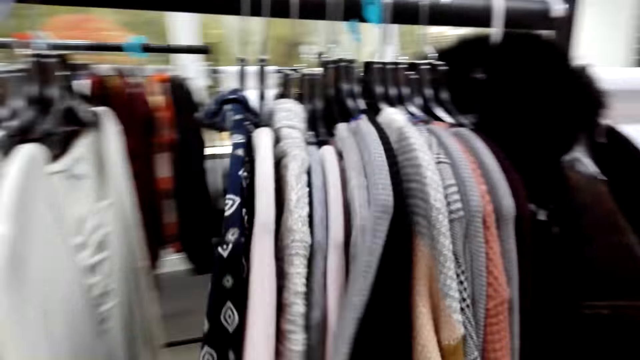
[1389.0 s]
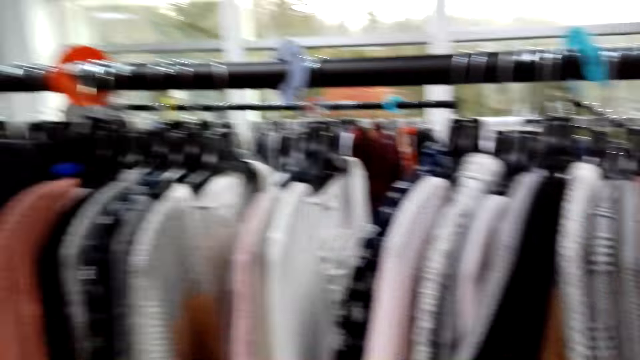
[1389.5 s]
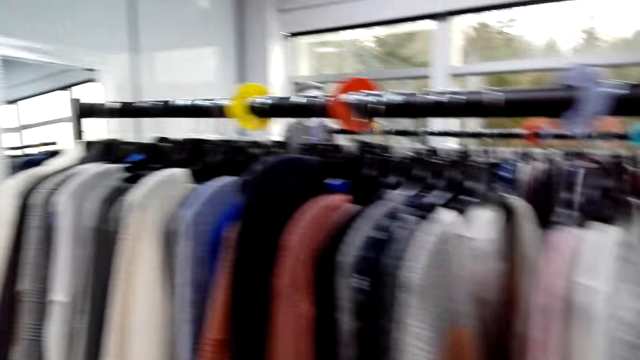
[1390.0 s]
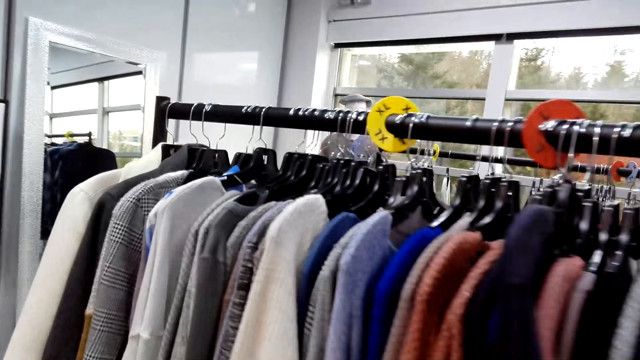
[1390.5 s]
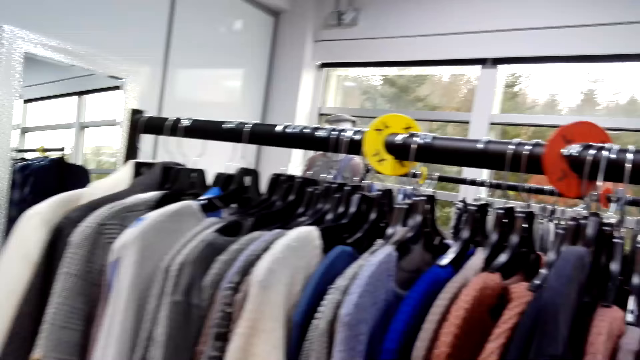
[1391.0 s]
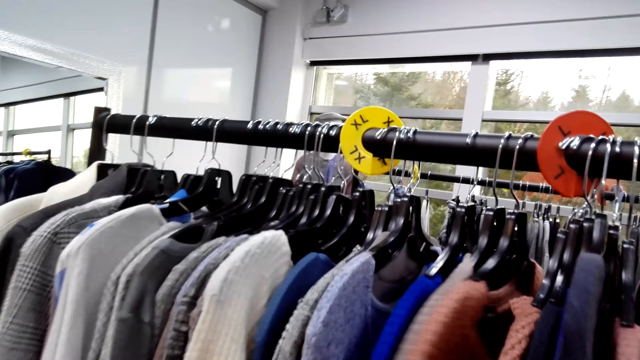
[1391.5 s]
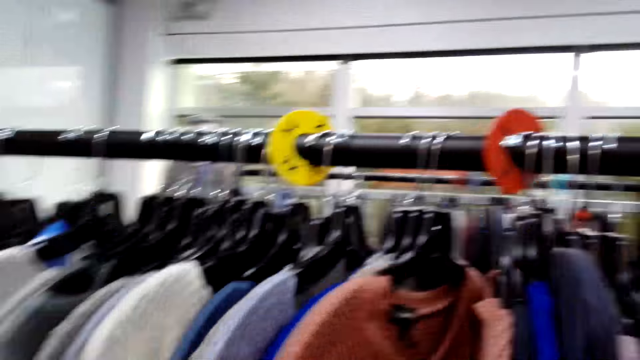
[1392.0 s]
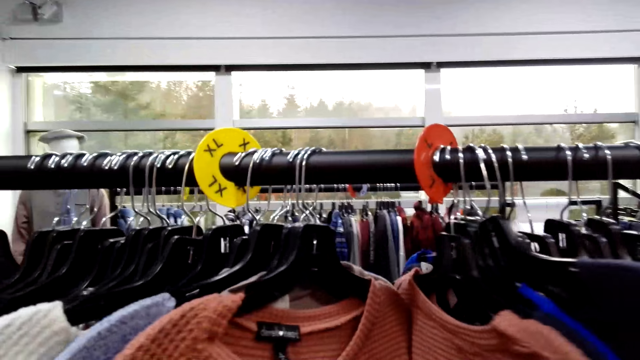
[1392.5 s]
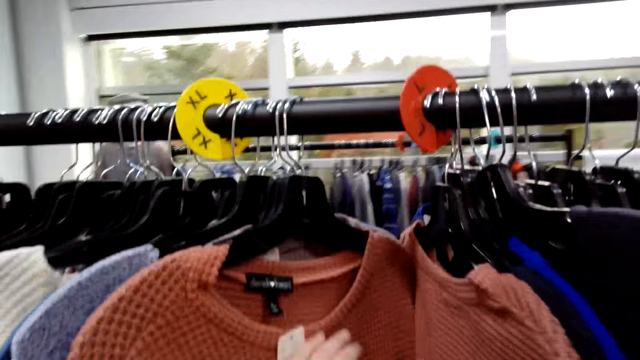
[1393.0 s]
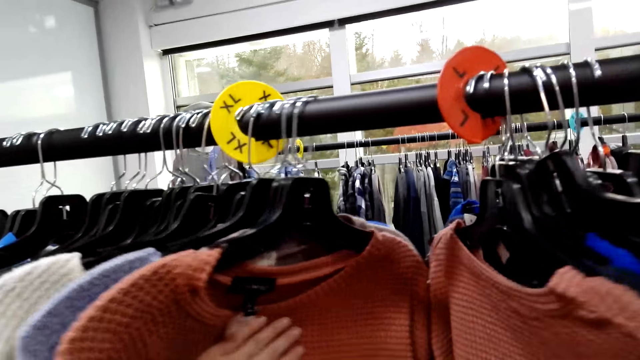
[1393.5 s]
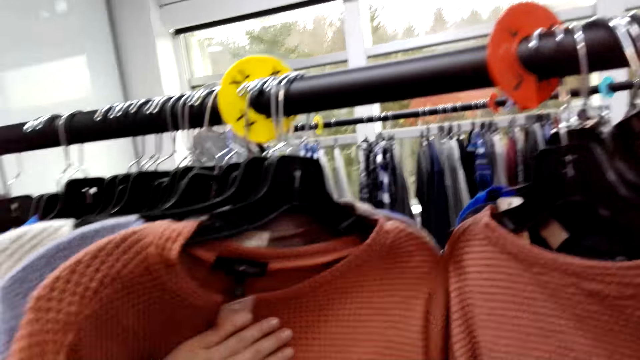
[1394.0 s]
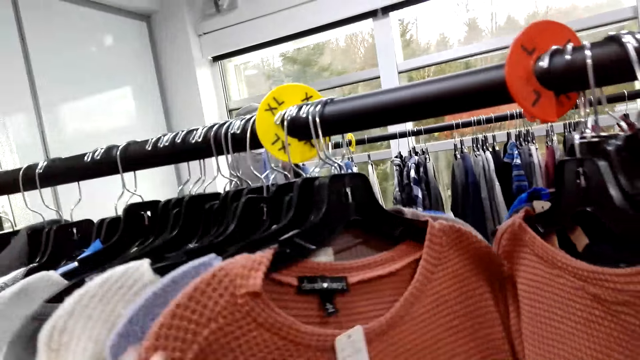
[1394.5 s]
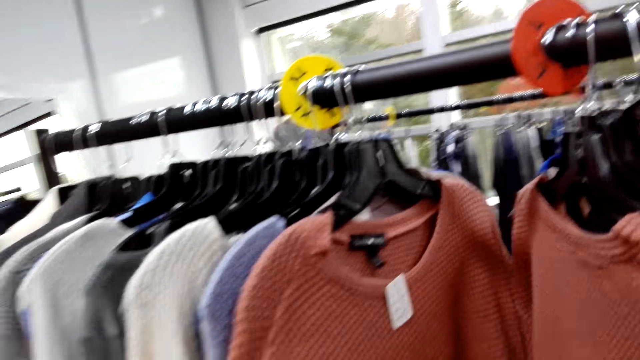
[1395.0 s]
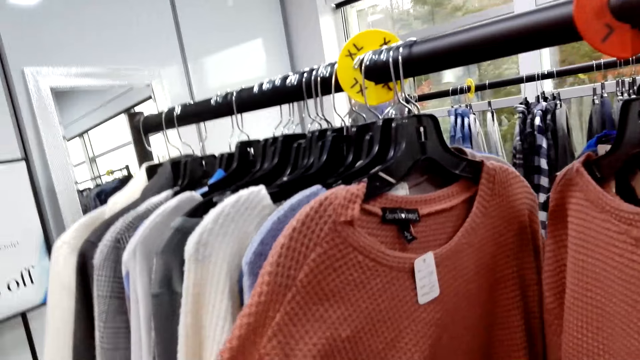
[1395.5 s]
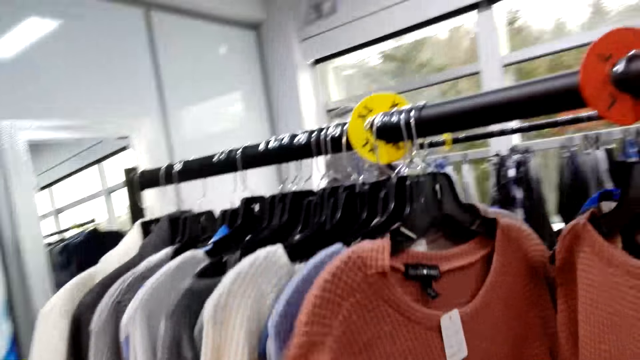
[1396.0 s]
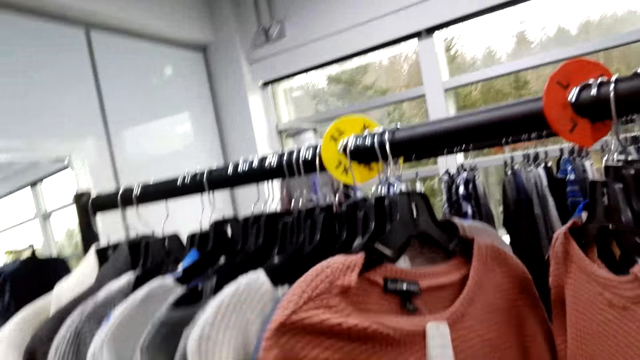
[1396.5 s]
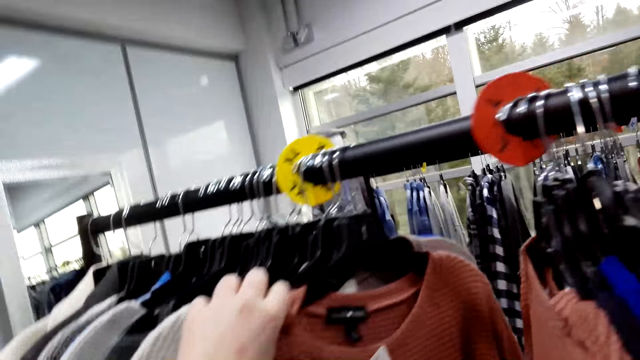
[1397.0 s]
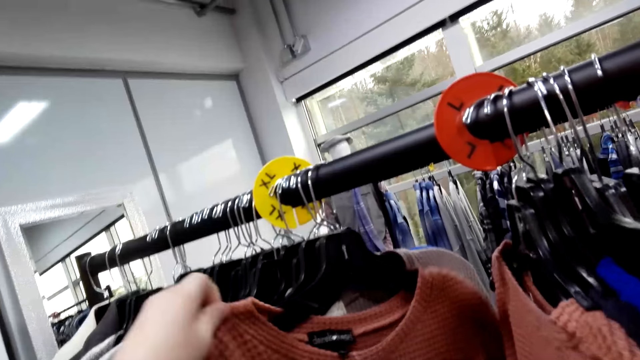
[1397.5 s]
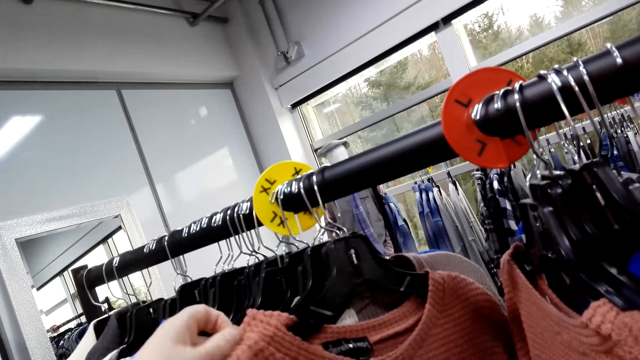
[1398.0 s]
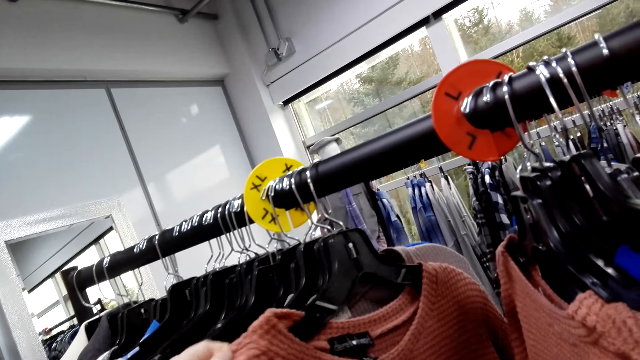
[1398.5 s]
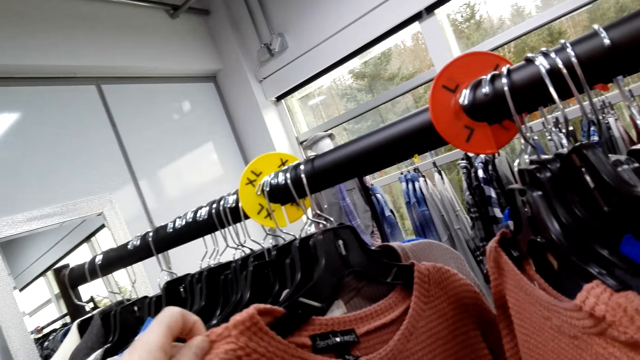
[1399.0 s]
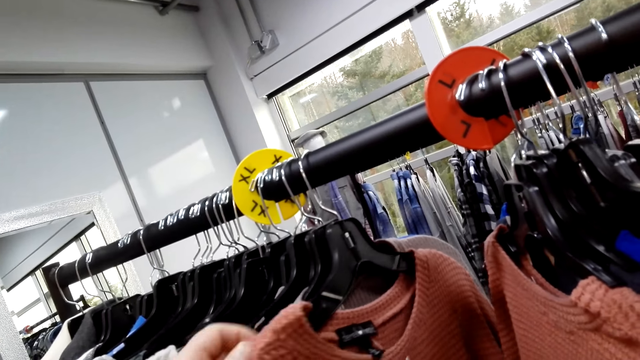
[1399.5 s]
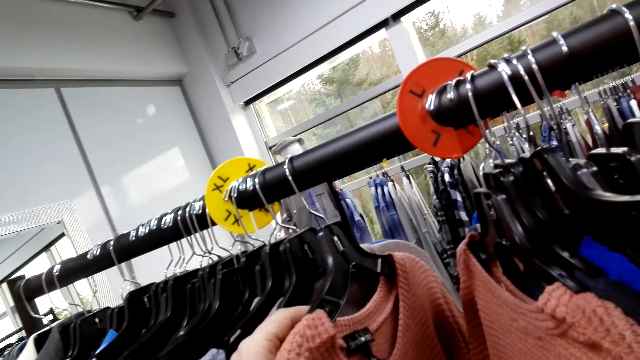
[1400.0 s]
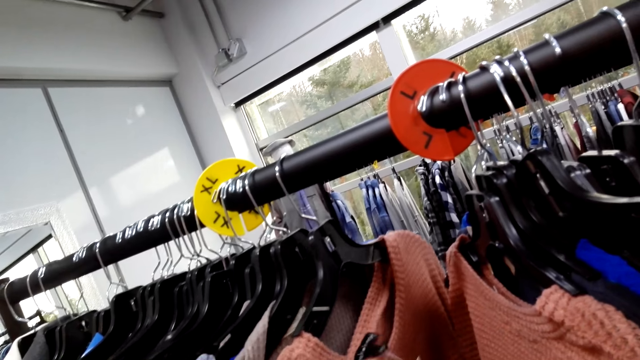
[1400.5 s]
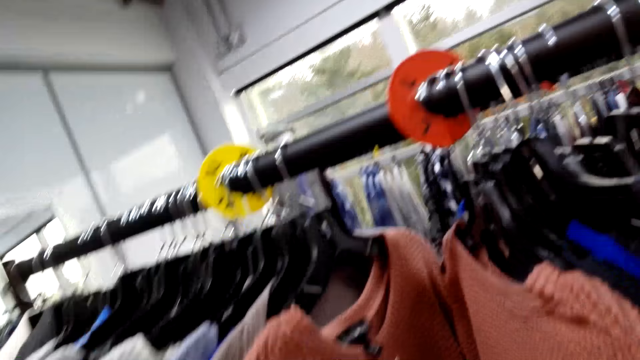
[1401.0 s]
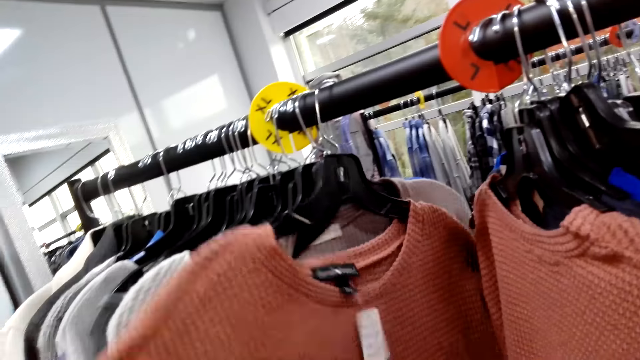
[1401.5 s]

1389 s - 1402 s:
The camera wearer looks through the clothes in the clothing line. They touch the clothes. They look around. They inspect hanged clothes. They touch a top. They pull a sweater.

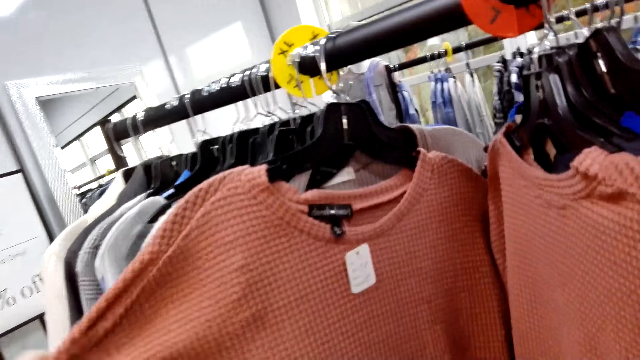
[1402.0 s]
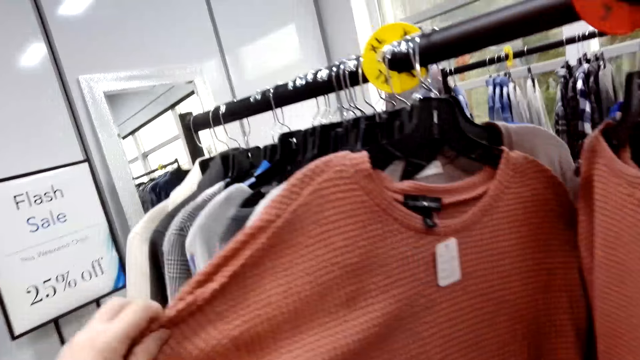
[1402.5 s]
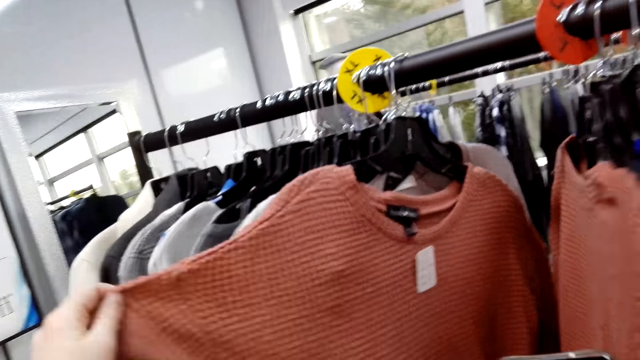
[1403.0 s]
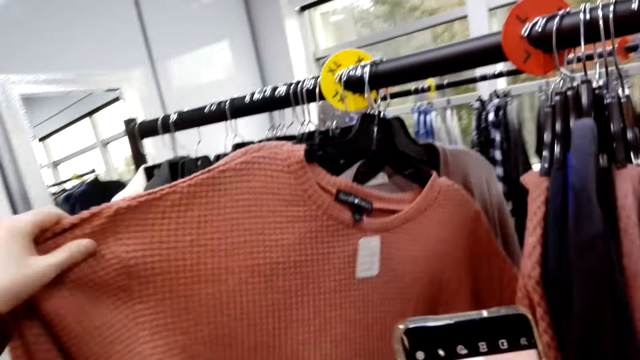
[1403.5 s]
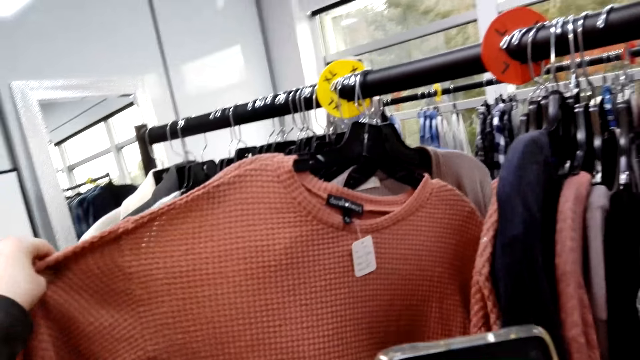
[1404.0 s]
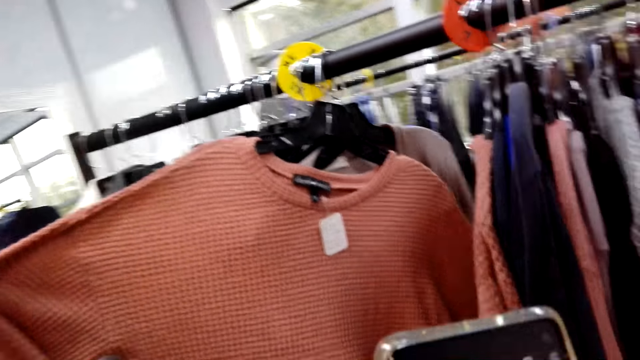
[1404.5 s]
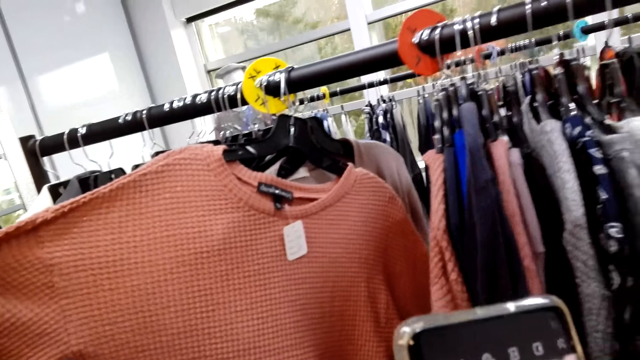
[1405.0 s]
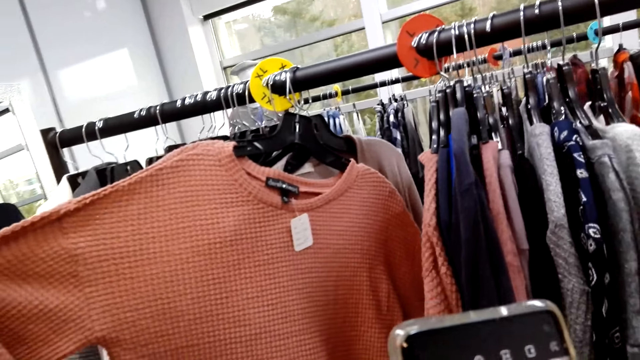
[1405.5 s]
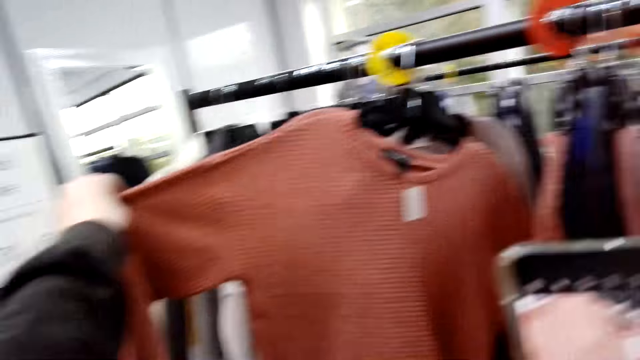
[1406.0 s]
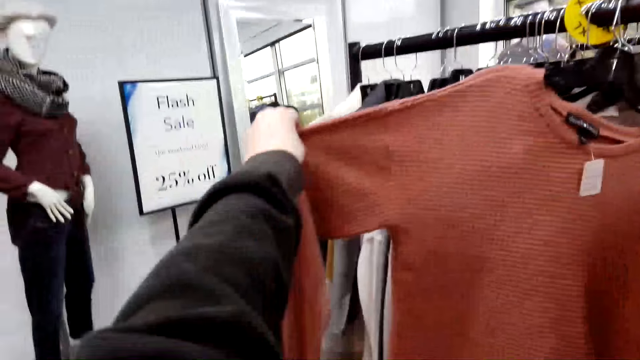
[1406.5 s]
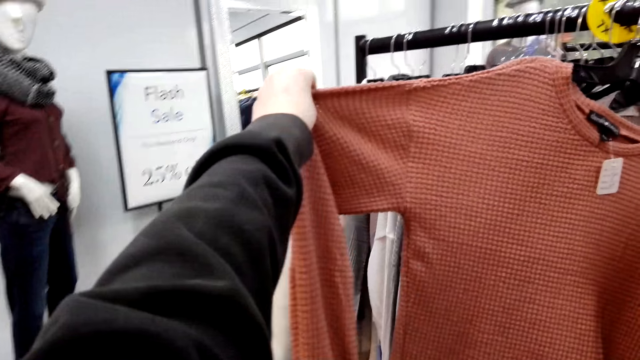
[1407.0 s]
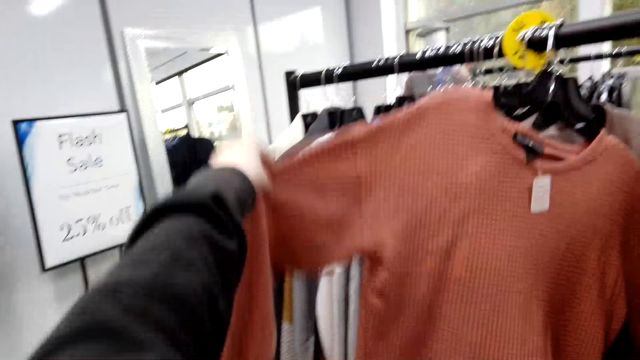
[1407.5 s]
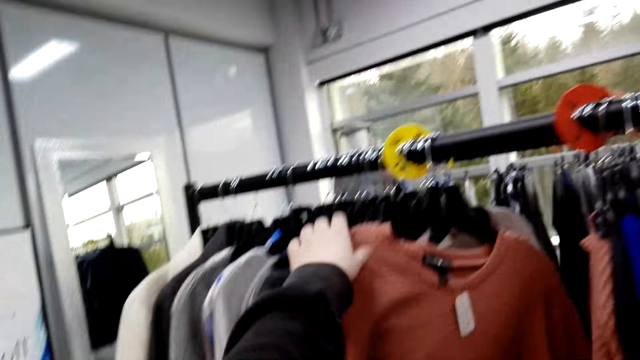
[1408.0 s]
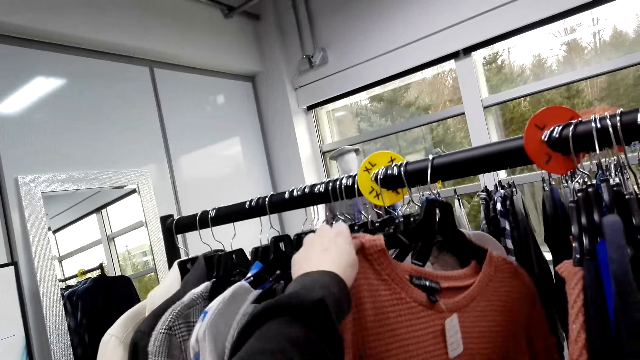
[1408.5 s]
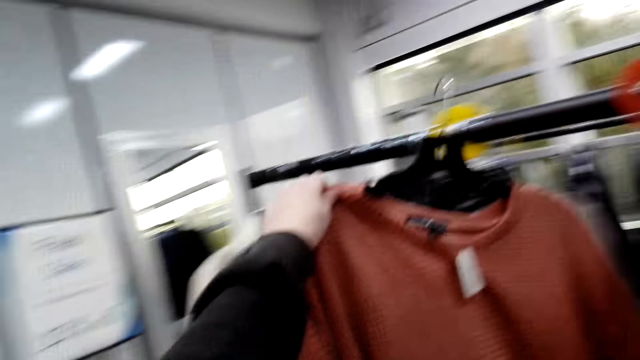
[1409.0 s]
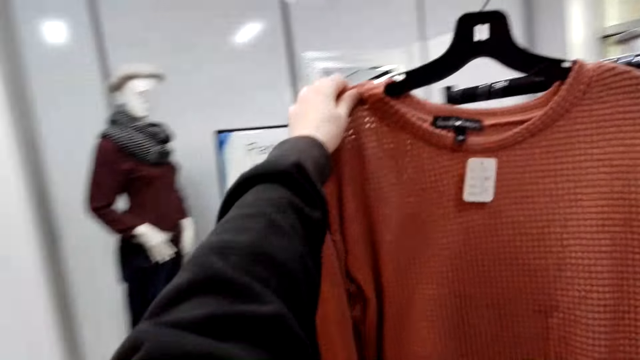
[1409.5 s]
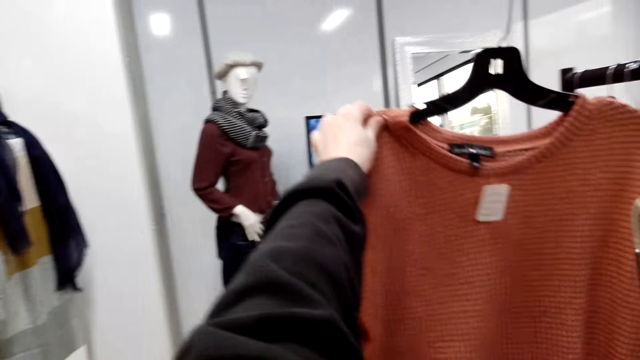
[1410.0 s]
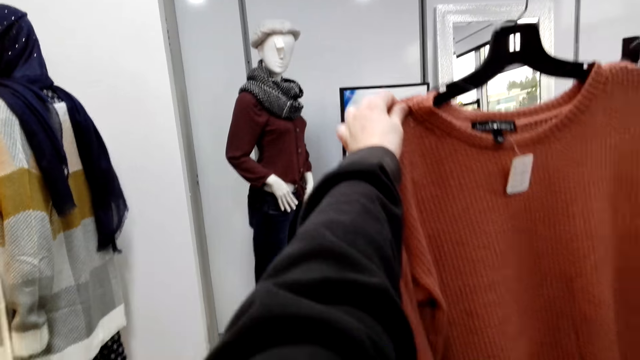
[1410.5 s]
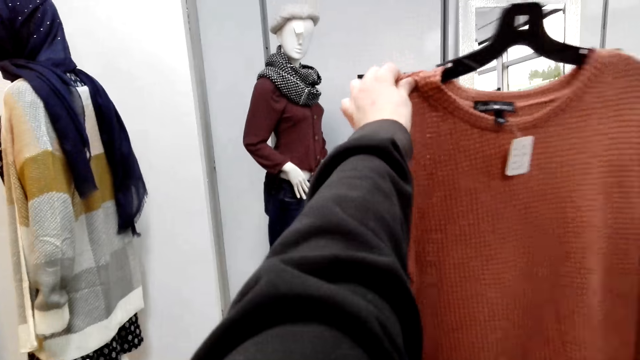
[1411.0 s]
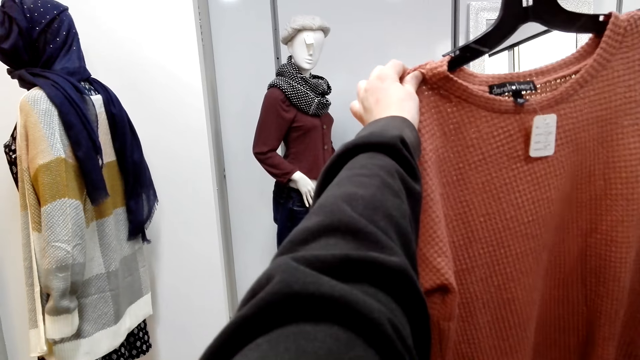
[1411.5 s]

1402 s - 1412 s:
The camera wearer uses her phone. They take a picture of the top. They pick the top from the clothing line.
